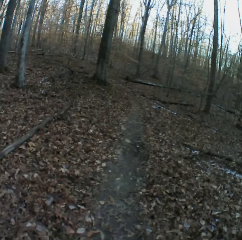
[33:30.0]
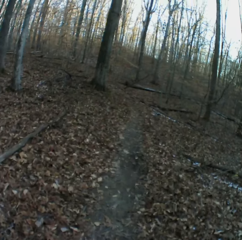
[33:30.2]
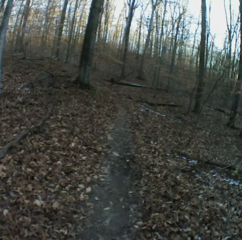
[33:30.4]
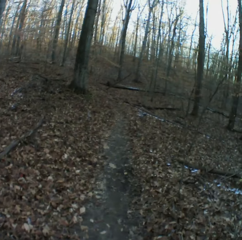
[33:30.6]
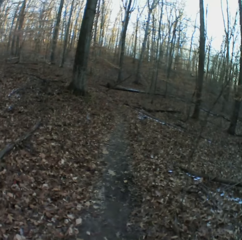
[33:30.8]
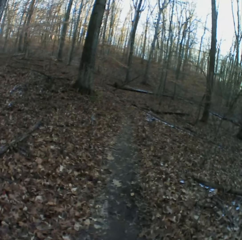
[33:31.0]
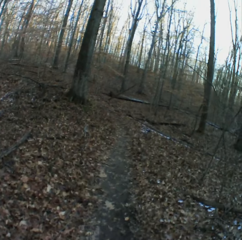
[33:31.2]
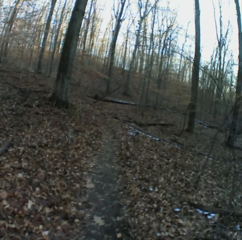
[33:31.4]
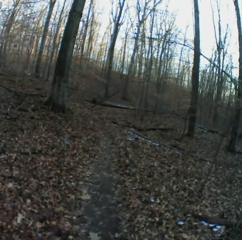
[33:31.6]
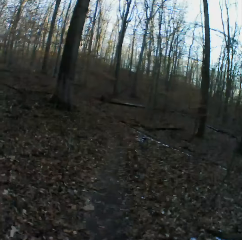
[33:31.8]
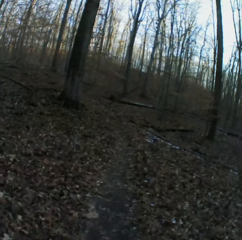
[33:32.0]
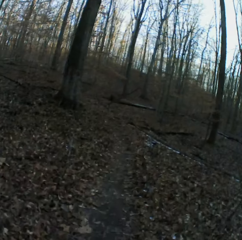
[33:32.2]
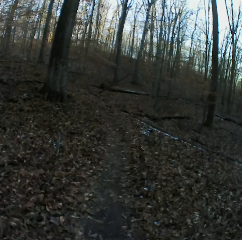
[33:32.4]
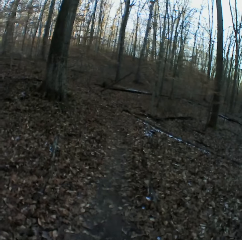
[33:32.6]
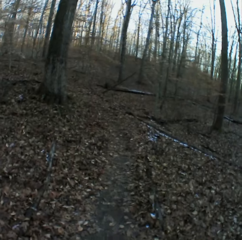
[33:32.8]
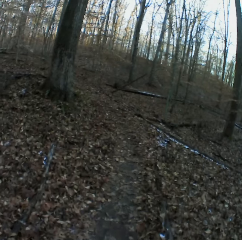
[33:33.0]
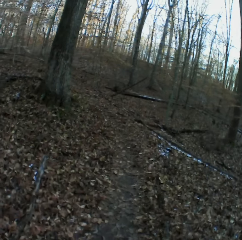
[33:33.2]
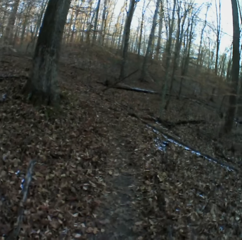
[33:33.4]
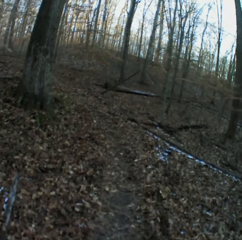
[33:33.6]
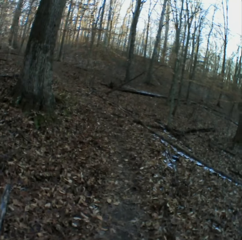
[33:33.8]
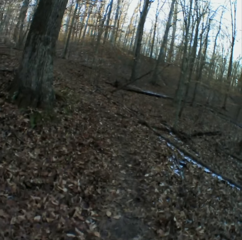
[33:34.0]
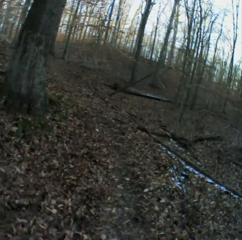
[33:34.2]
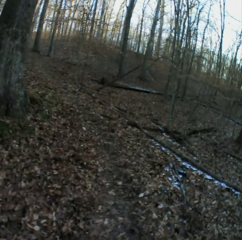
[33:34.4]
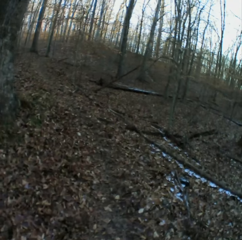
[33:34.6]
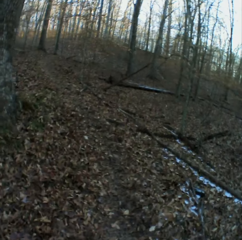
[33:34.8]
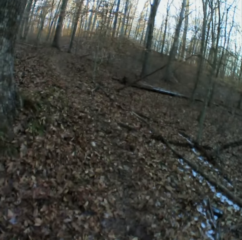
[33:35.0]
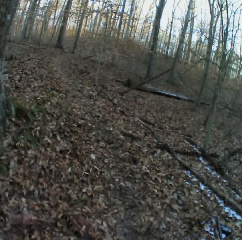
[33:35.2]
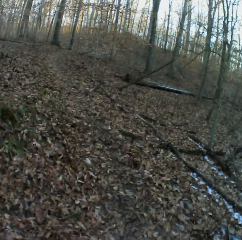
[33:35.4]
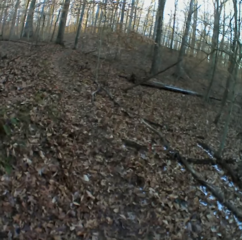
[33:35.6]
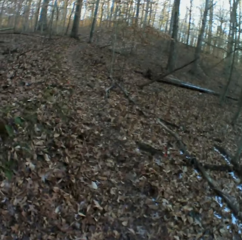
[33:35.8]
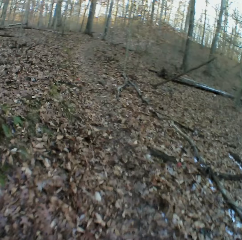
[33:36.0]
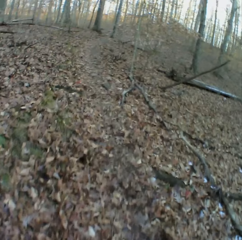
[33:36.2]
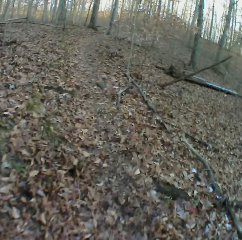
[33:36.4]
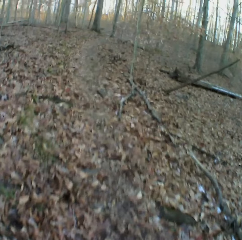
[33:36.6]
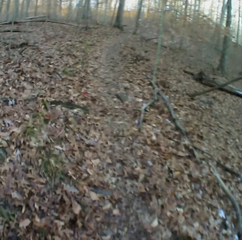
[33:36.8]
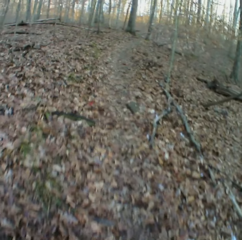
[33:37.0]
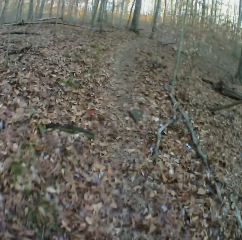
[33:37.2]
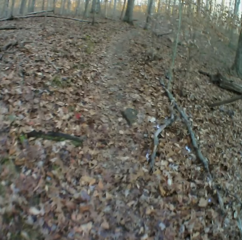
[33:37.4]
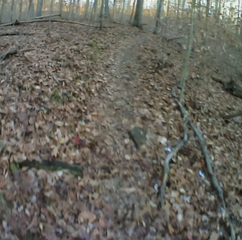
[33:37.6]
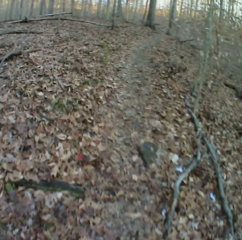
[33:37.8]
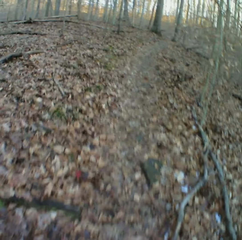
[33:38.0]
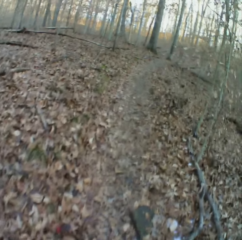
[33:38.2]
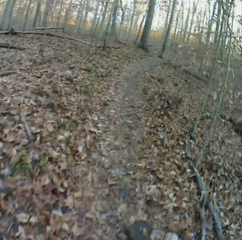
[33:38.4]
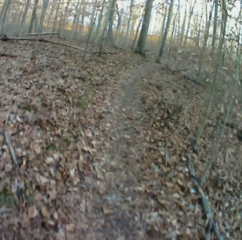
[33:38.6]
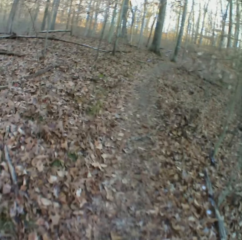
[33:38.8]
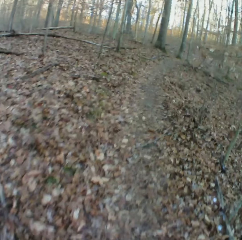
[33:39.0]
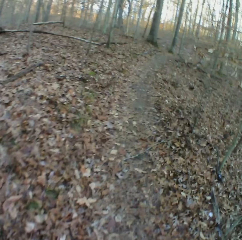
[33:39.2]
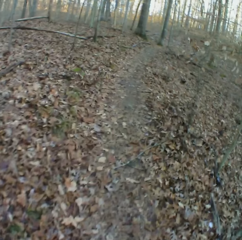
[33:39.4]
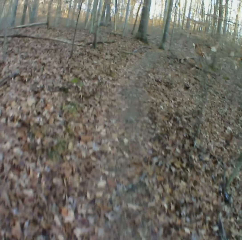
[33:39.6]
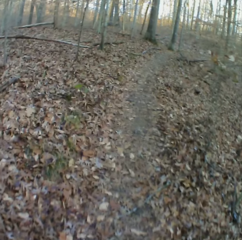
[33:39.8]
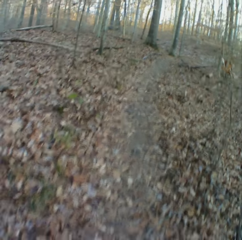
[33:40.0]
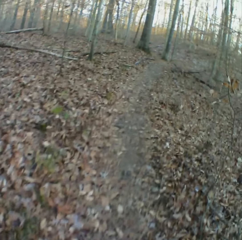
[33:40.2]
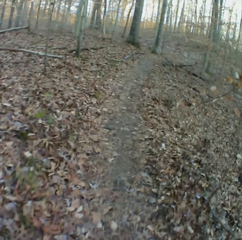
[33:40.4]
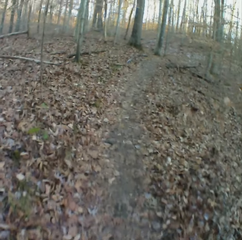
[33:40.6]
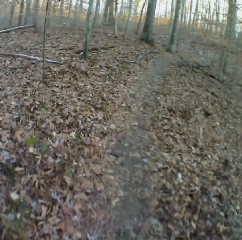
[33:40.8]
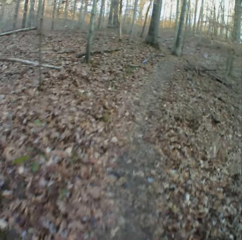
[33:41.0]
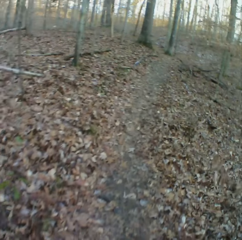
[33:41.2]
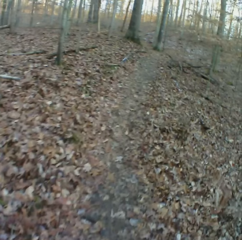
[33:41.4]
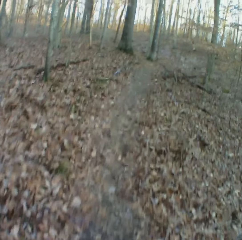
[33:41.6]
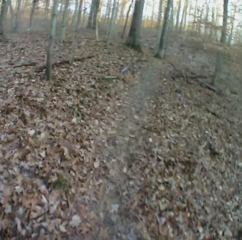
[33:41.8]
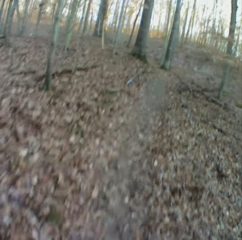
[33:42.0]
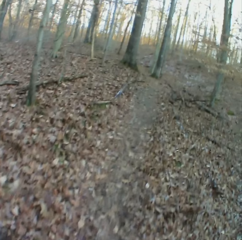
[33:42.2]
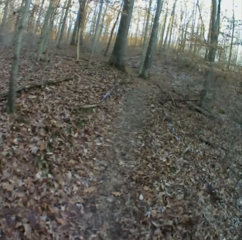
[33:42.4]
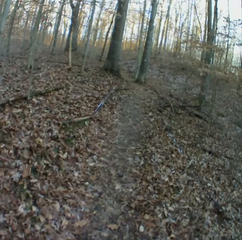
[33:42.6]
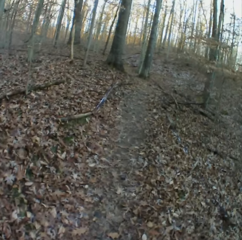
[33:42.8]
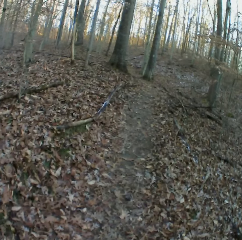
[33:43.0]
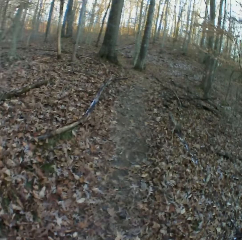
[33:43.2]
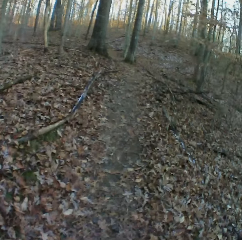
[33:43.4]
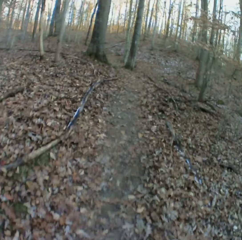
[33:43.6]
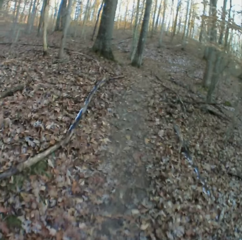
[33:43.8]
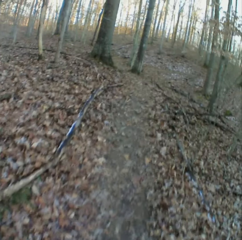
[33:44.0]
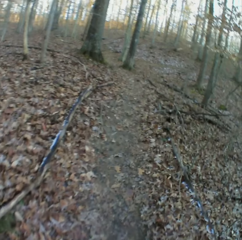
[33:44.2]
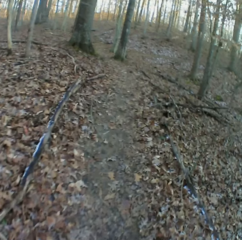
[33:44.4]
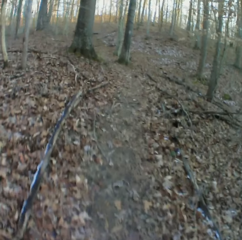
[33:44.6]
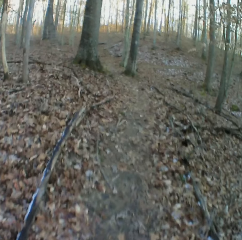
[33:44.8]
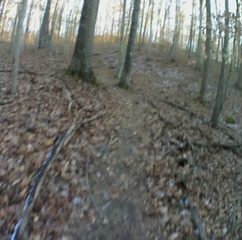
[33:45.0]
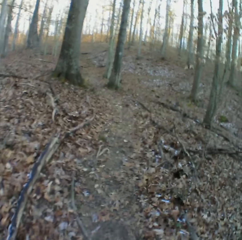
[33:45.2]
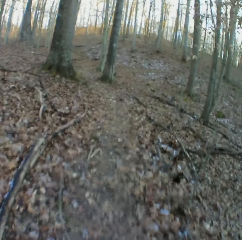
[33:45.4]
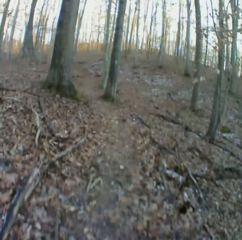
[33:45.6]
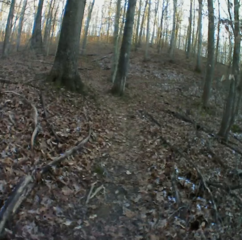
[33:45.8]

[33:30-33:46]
The camera wearer sneezes. They sneeze again.

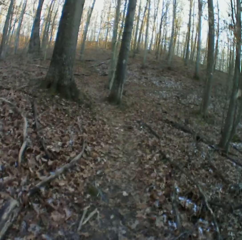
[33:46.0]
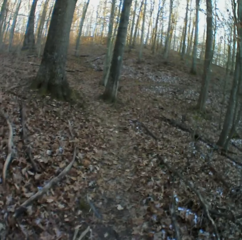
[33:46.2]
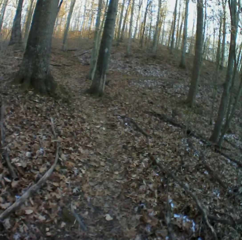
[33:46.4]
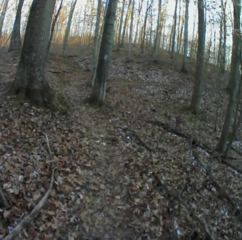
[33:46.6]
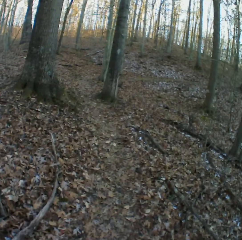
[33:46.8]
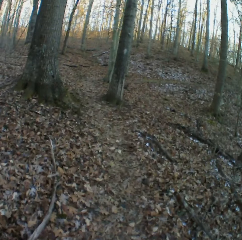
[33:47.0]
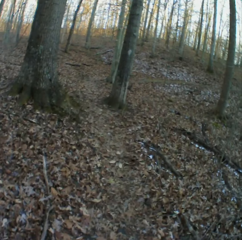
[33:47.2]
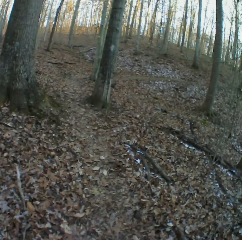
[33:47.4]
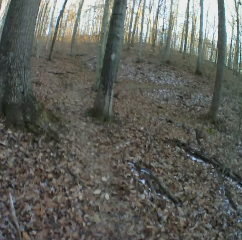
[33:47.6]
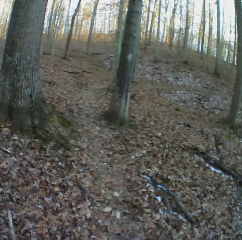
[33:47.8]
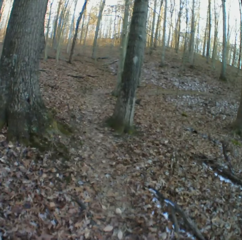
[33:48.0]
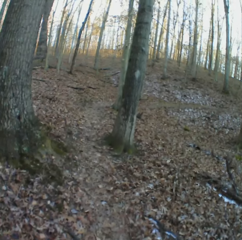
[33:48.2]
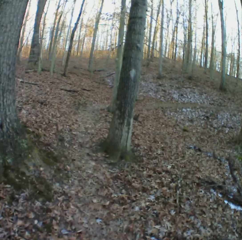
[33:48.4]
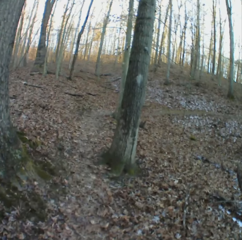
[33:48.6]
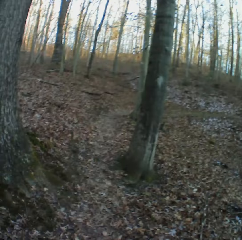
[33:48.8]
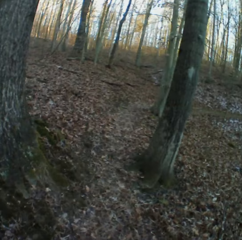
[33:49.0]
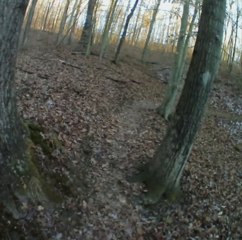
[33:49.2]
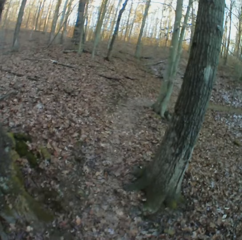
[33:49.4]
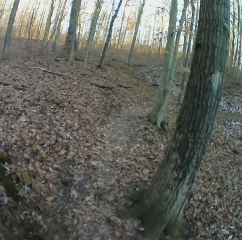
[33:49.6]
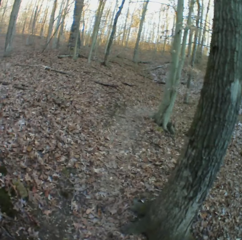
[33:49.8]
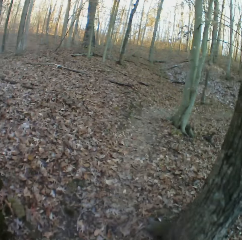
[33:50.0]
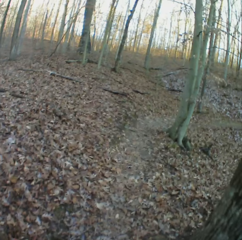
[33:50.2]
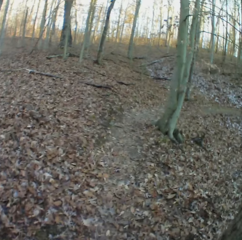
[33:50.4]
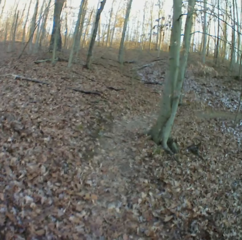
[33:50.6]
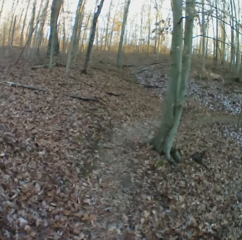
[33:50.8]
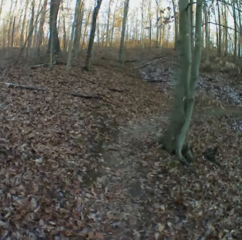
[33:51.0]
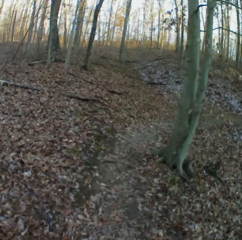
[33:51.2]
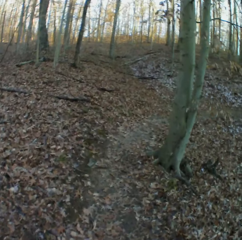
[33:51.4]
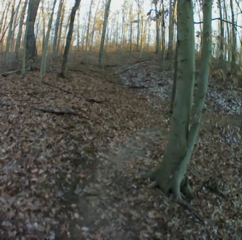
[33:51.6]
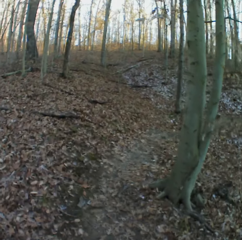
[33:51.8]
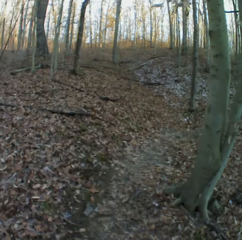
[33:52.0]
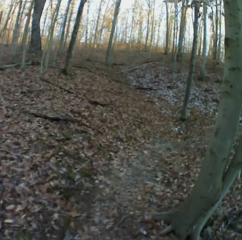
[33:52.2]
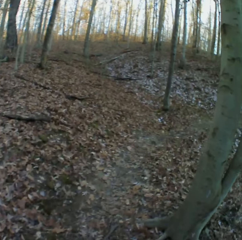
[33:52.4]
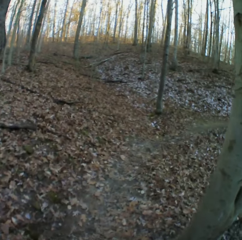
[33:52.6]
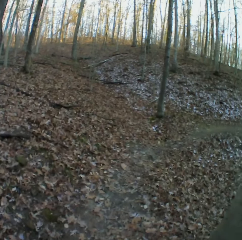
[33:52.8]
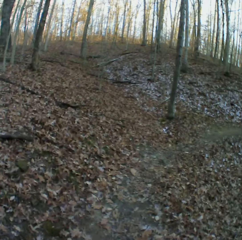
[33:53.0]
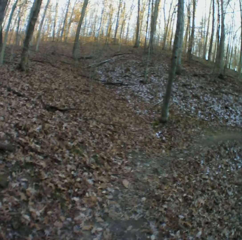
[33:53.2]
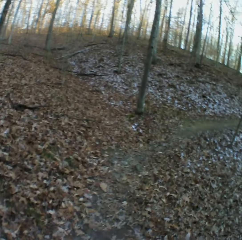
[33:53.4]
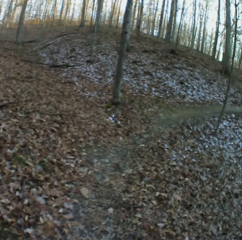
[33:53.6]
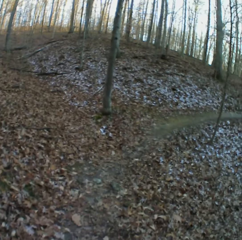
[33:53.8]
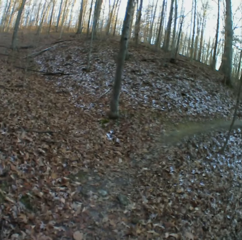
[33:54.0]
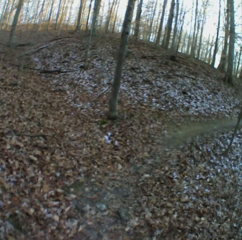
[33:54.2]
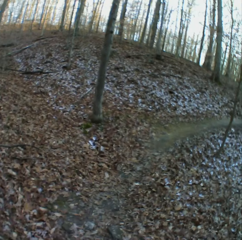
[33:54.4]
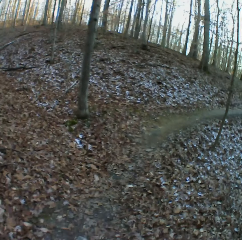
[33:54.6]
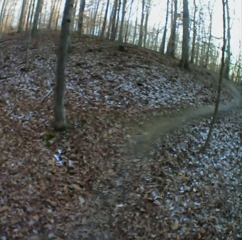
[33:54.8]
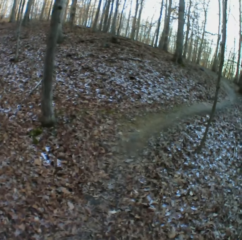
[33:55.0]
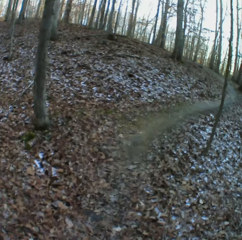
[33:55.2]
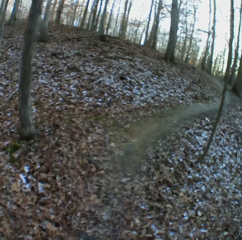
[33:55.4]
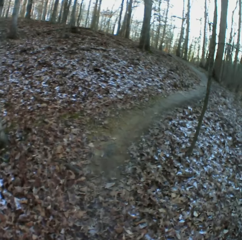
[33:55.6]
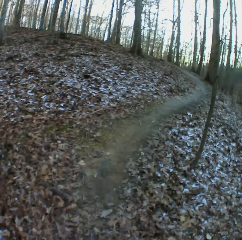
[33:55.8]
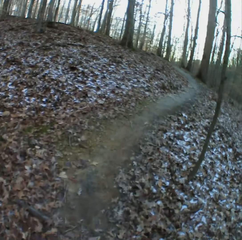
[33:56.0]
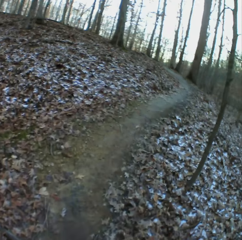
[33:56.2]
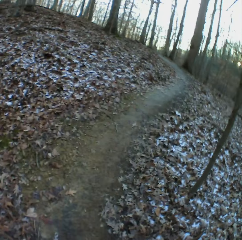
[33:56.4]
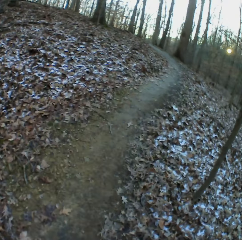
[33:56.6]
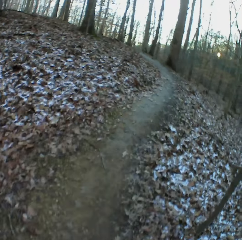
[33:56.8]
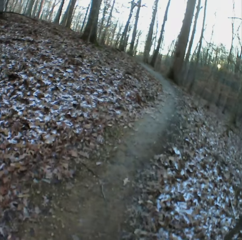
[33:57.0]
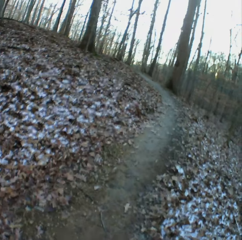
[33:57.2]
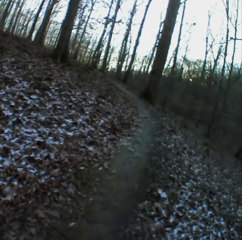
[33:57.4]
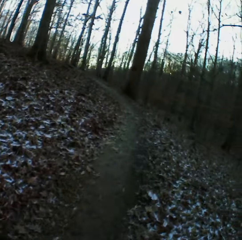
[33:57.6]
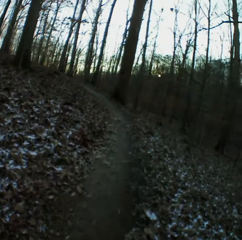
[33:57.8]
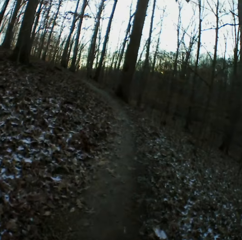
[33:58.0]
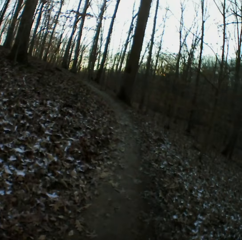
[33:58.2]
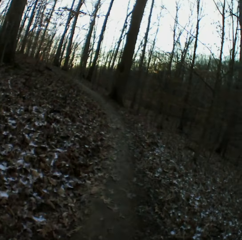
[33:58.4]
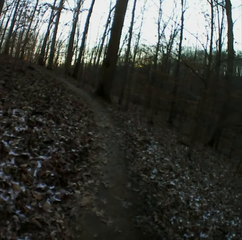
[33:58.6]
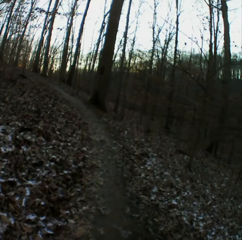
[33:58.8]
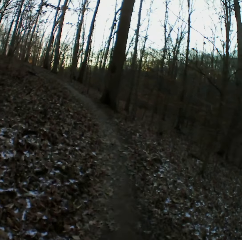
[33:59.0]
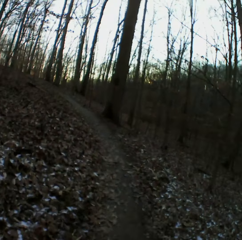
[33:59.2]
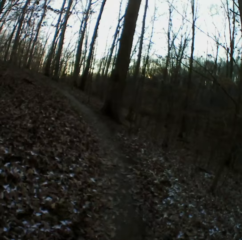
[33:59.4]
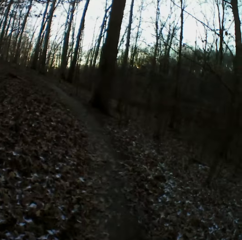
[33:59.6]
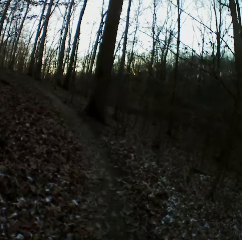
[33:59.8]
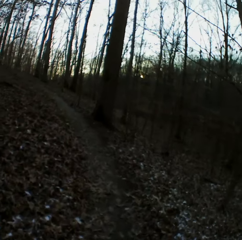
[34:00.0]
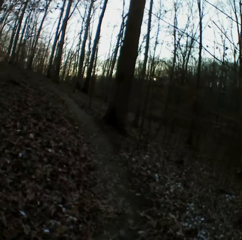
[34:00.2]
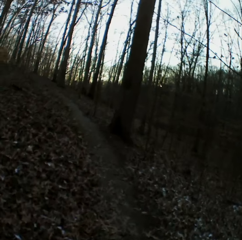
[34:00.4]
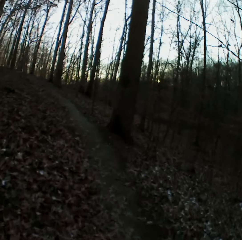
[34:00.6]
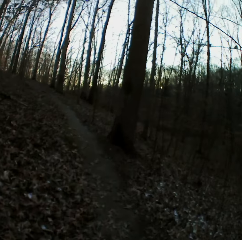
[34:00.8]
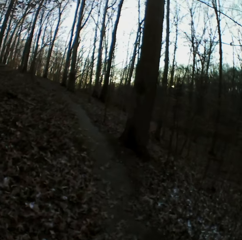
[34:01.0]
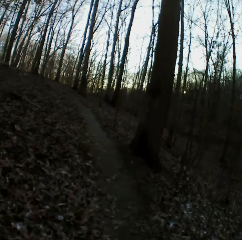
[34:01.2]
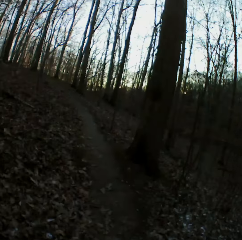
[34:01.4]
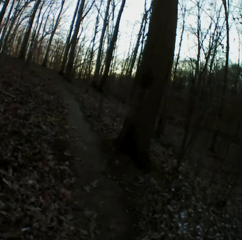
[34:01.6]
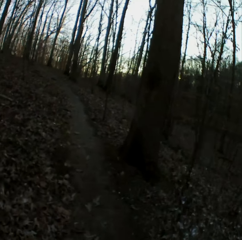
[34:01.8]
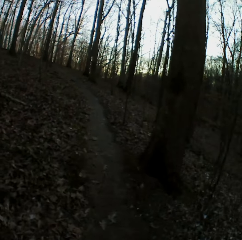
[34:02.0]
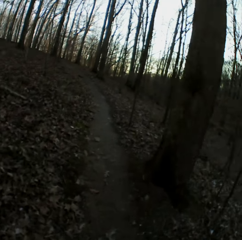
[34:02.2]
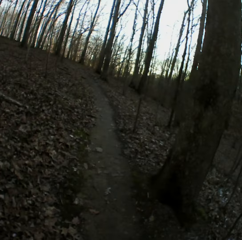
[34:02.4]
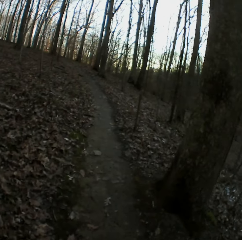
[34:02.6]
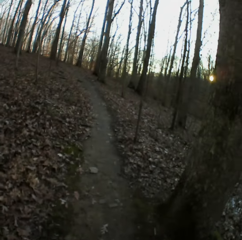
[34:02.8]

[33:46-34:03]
The camera wearer sneezes. They cough. They cough again. They sneeze. They sneeze again.
